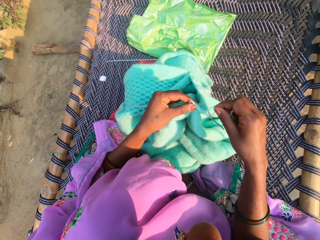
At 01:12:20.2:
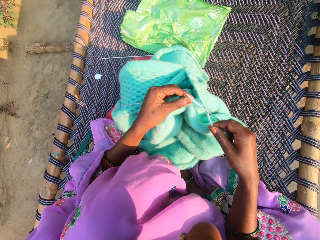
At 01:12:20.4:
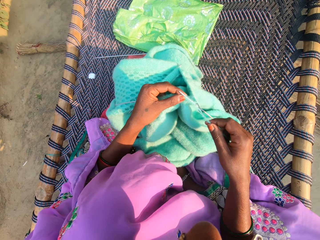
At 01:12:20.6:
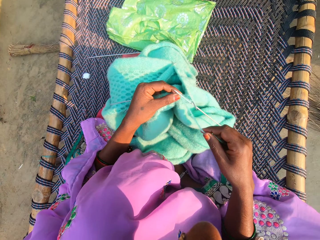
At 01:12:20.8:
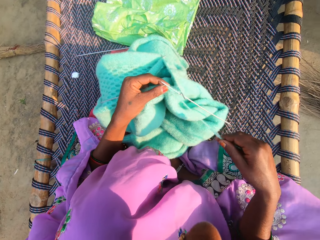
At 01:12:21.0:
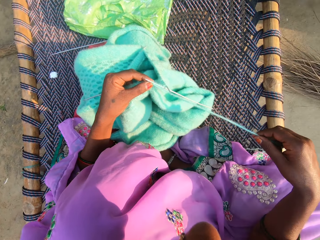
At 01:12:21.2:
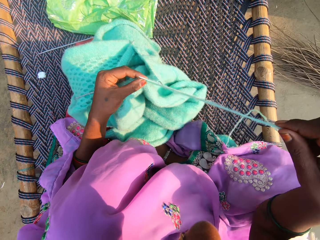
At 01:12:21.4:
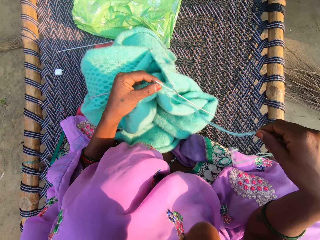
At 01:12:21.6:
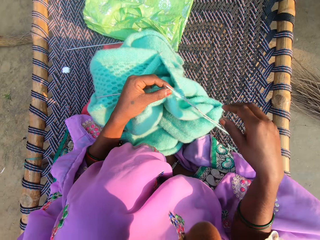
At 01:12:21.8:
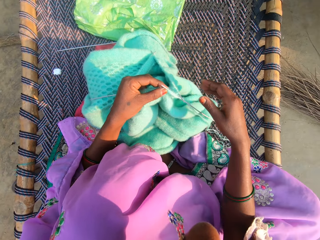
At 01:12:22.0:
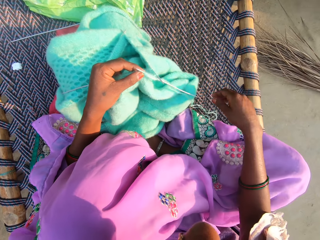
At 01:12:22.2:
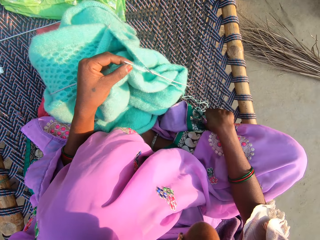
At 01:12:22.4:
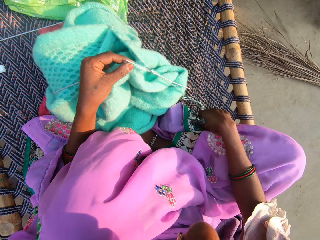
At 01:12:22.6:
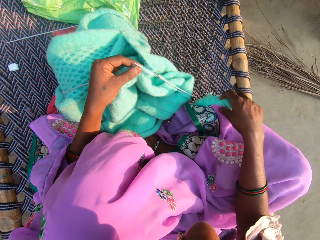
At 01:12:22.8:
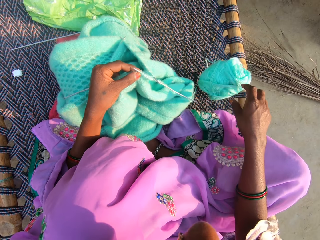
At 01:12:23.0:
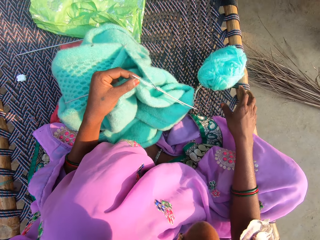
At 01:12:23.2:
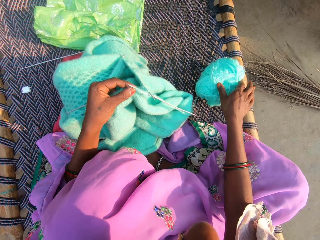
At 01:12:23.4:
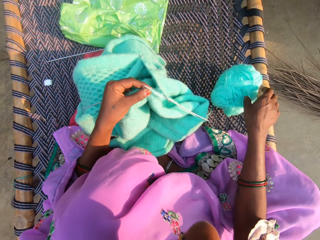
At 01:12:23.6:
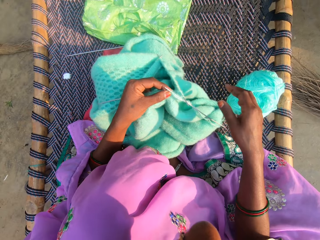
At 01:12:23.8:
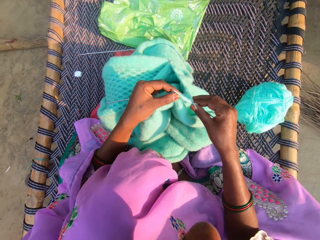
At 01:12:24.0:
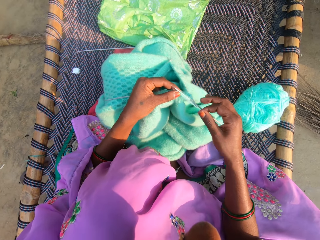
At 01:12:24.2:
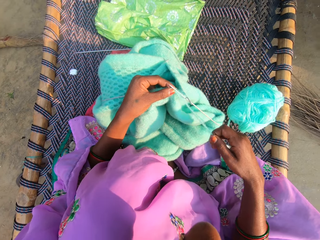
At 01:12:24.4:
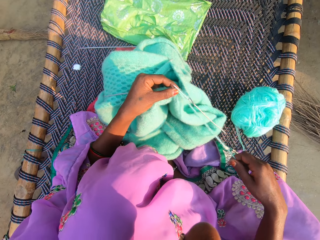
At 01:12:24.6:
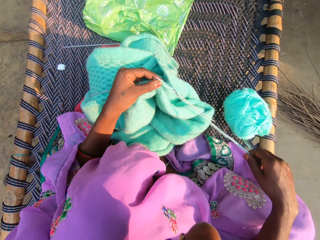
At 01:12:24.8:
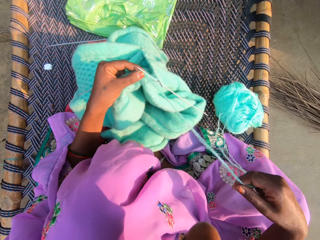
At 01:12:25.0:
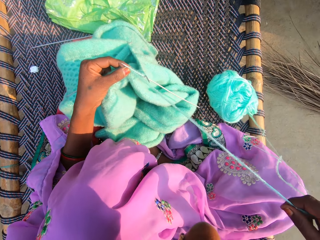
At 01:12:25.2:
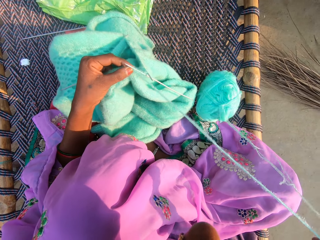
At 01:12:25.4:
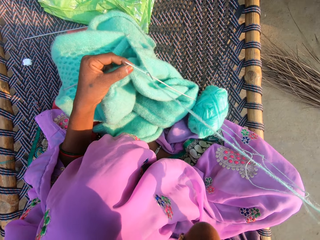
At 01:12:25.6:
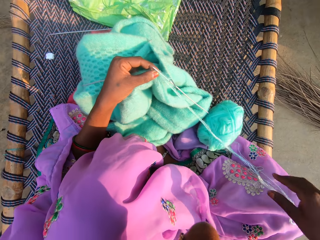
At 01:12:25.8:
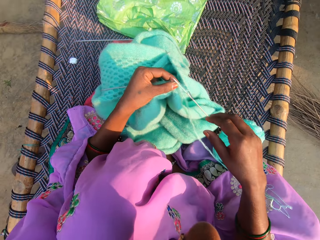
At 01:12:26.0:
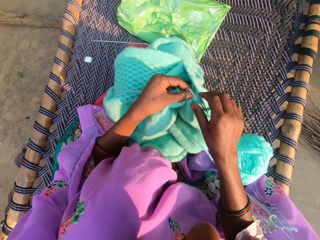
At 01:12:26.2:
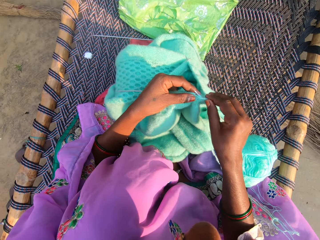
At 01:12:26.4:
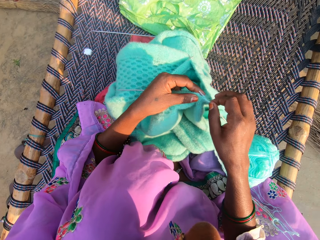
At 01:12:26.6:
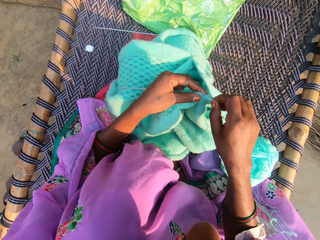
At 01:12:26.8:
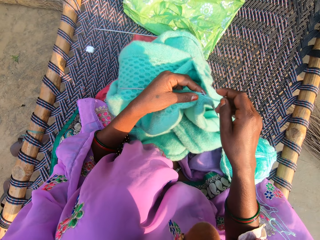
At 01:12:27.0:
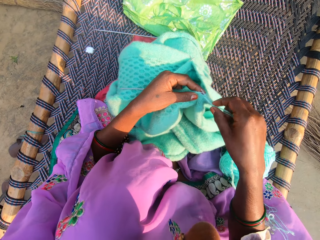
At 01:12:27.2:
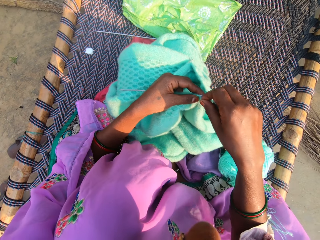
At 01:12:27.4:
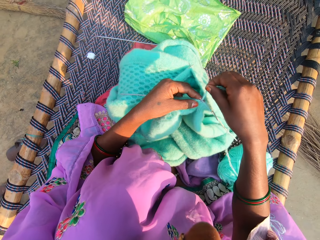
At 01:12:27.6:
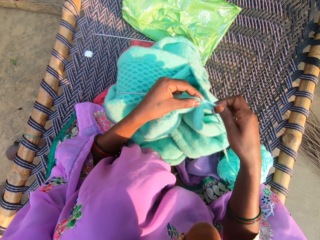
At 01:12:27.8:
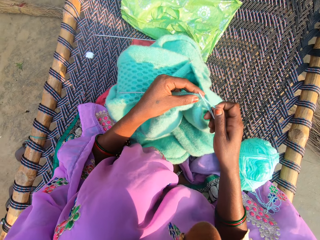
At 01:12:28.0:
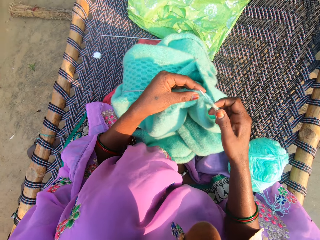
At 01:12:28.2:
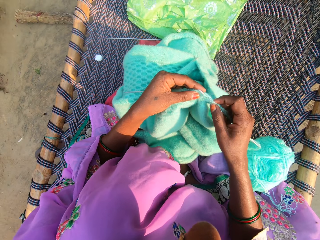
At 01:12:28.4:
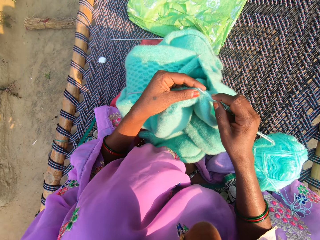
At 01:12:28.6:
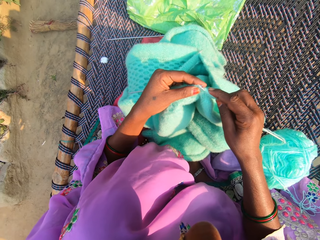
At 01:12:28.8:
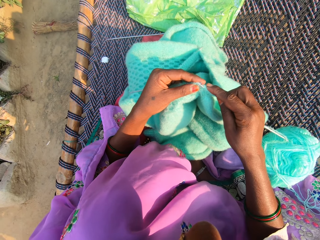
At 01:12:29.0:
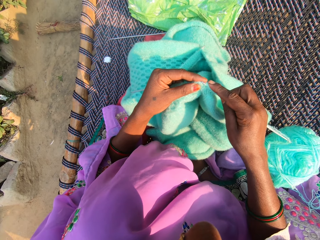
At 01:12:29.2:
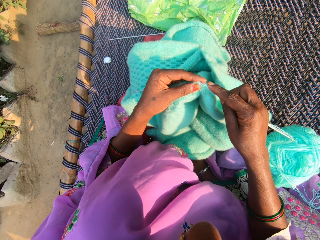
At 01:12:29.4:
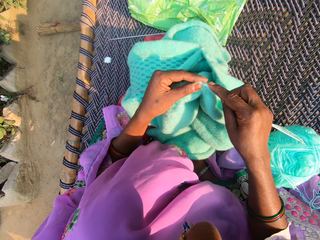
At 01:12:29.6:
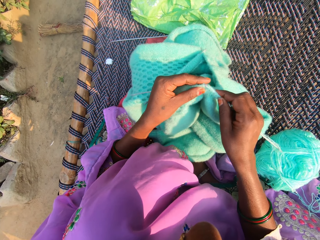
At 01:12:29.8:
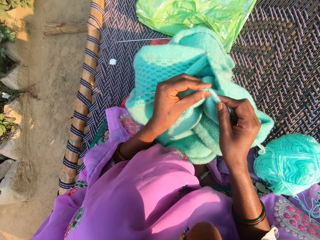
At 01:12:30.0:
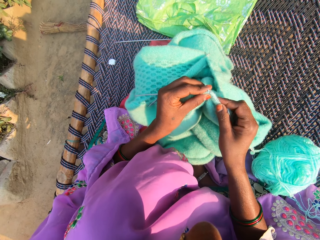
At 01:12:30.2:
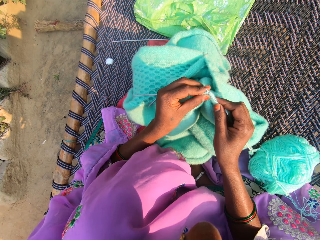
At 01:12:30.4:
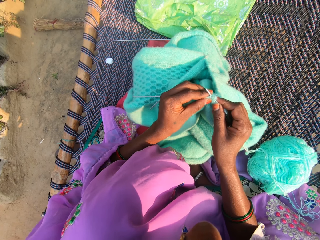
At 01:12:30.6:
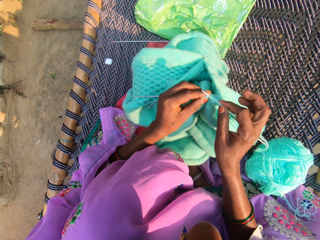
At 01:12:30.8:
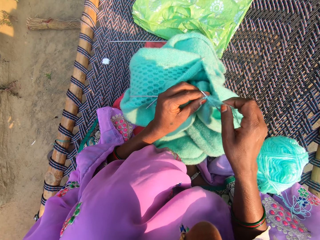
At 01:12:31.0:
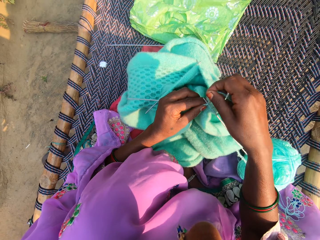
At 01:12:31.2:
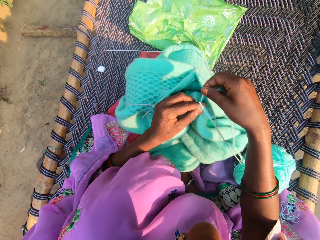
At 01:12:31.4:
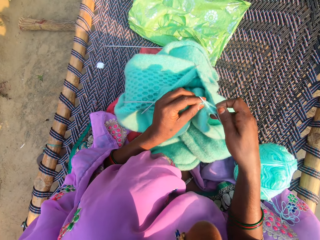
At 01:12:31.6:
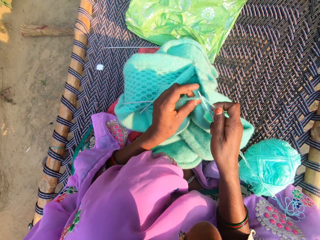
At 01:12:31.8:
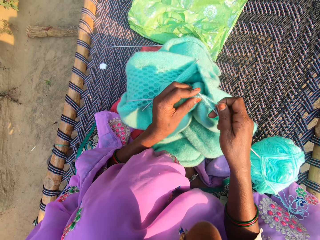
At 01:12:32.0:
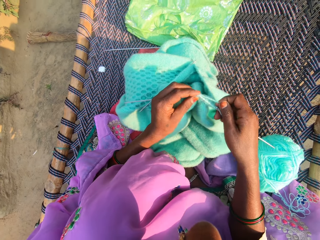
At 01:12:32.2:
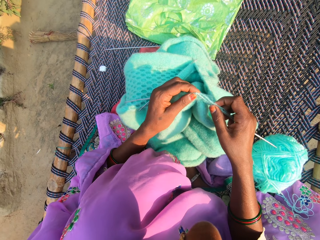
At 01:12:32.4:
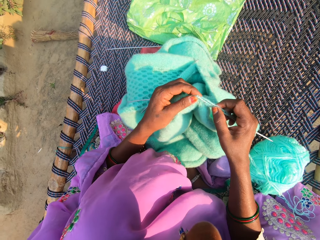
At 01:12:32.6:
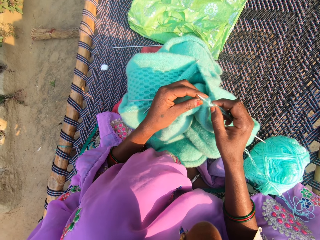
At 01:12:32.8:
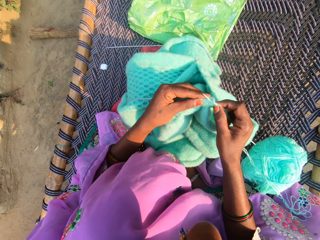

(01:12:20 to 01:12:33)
The camera wearer moves the knit thread. They hold the thread. They pull the knit thread. They knit the fabric.

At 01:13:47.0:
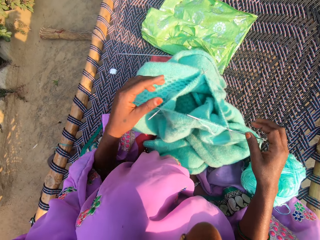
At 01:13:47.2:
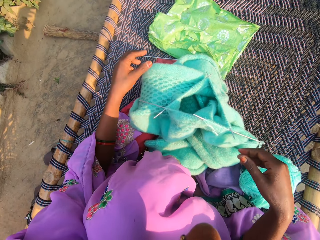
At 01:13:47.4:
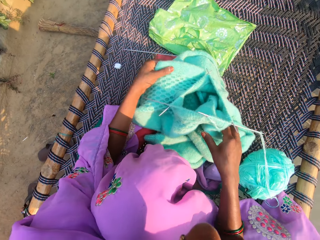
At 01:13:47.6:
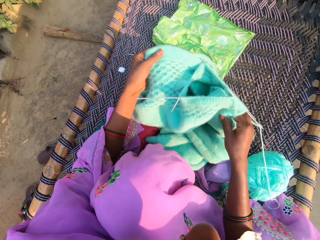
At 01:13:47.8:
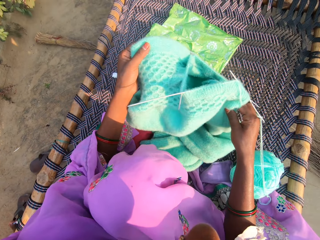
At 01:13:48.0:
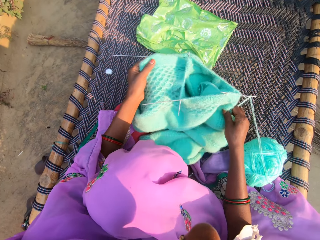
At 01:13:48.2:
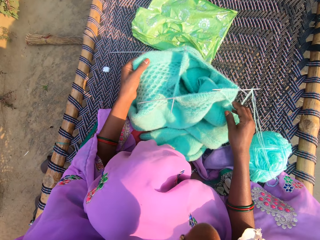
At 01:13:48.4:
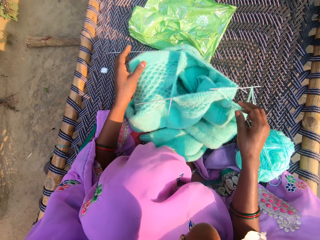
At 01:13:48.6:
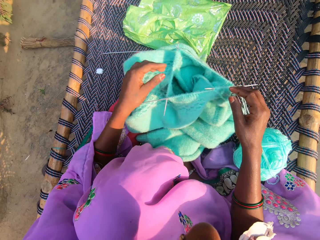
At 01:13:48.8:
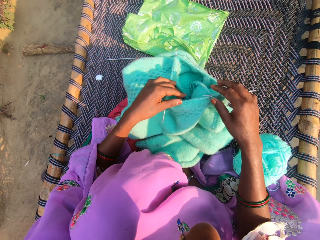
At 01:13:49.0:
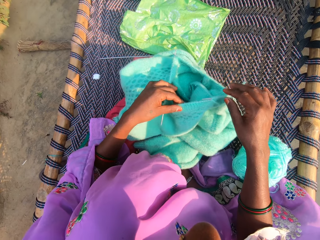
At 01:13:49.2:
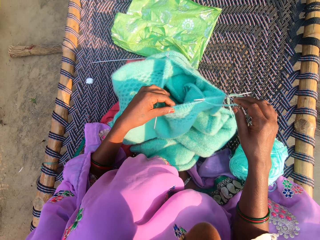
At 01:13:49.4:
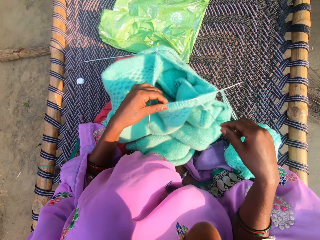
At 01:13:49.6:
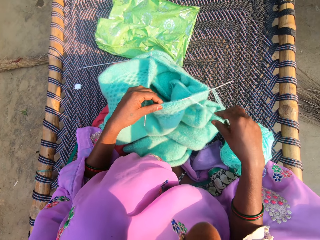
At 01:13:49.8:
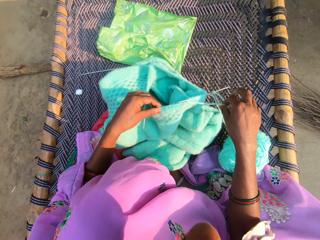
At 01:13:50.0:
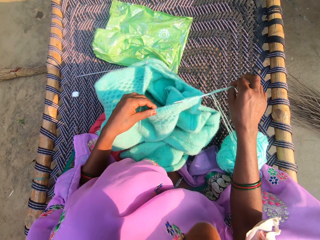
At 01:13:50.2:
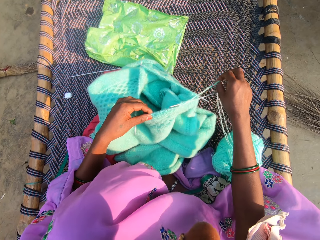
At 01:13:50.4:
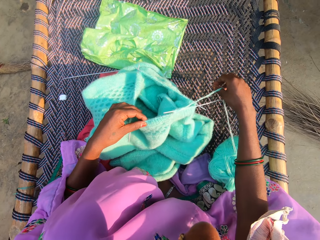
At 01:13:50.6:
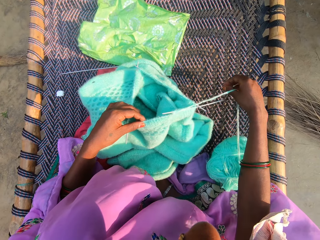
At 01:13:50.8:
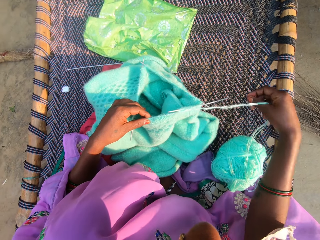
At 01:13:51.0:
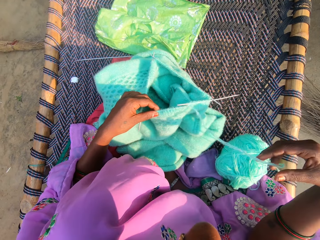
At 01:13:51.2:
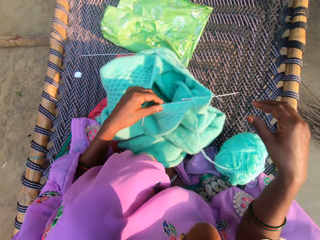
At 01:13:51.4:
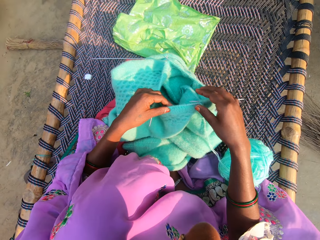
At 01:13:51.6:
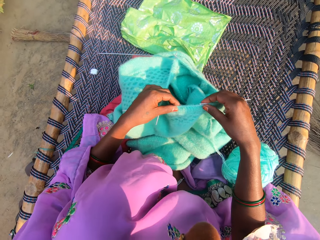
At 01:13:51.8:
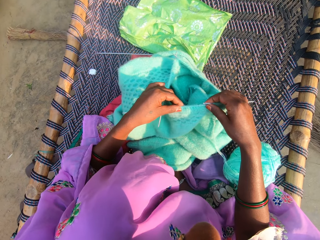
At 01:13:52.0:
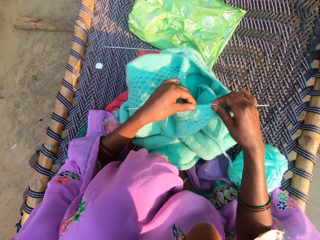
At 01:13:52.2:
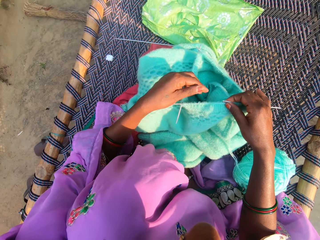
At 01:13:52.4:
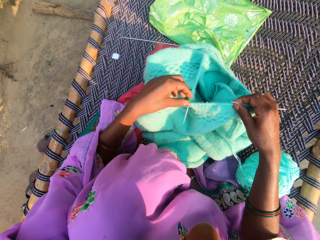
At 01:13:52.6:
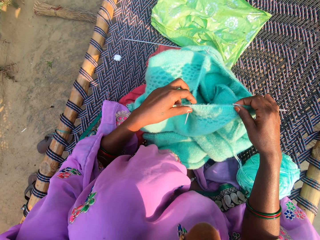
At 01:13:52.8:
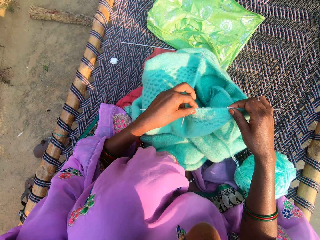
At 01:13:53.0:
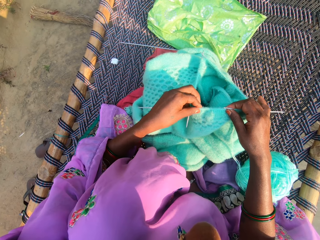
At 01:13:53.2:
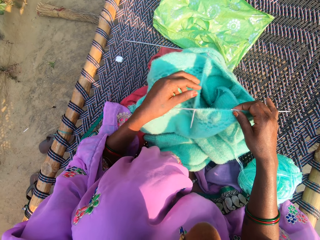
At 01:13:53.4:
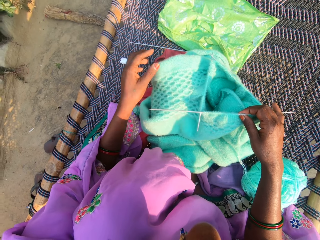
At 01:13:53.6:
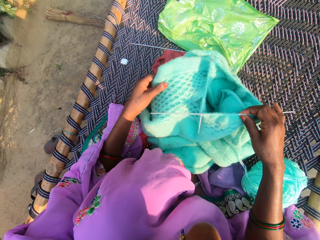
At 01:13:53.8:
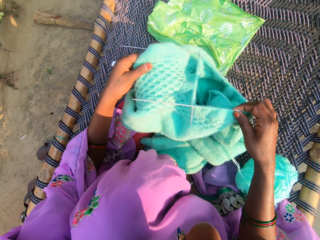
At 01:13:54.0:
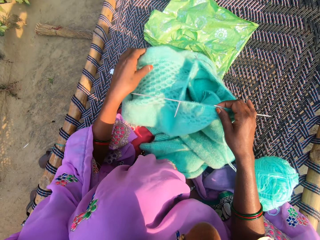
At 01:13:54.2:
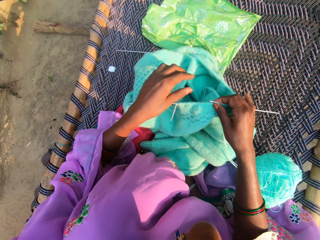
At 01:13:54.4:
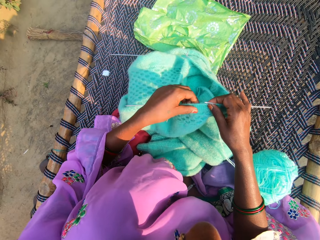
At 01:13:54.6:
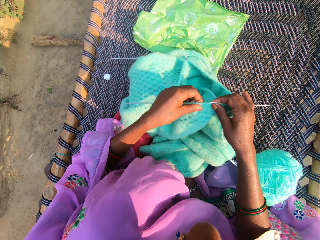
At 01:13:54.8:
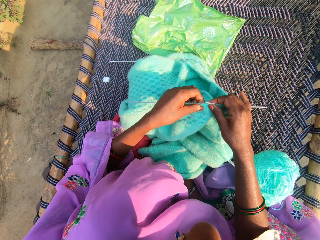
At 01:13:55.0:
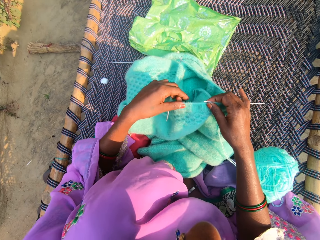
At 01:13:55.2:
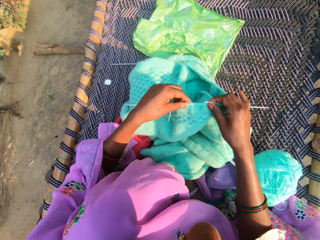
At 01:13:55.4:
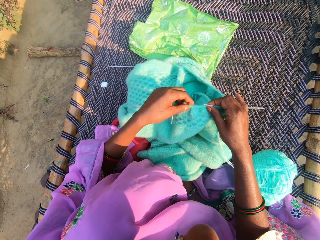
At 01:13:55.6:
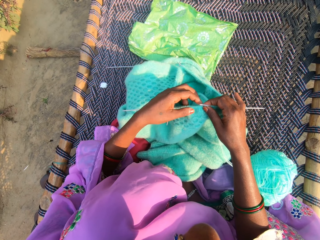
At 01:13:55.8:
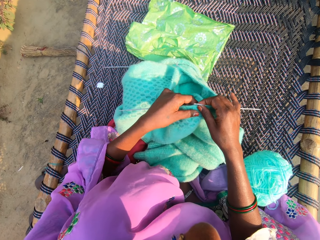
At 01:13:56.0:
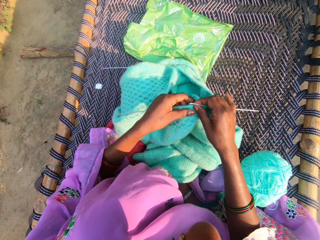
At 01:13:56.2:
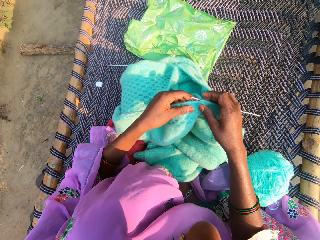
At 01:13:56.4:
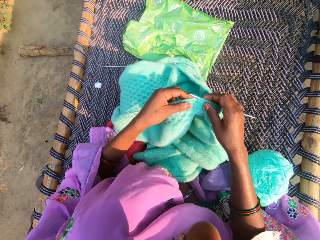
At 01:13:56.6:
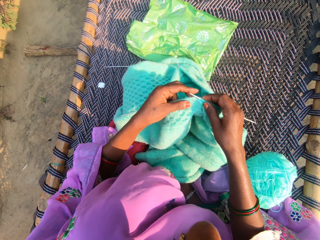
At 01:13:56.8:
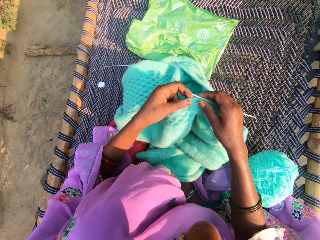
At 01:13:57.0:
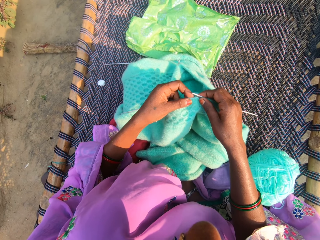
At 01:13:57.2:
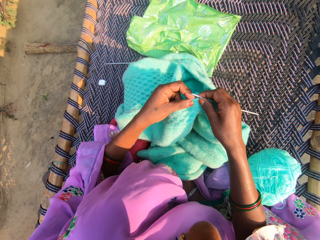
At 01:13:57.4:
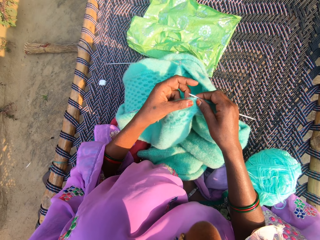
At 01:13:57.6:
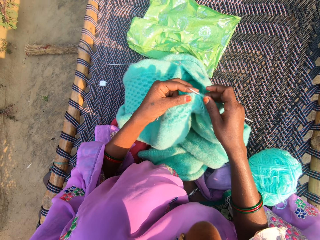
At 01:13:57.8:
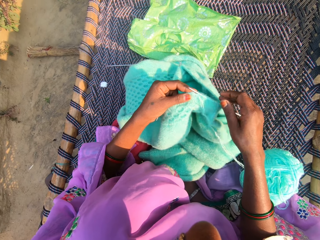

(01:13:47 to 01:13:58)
The camera wearer holds the fabric. They hold the thread. They look at the fabric.
